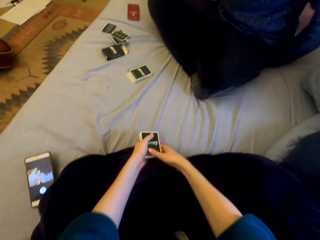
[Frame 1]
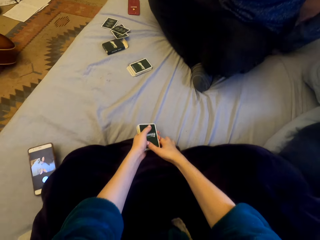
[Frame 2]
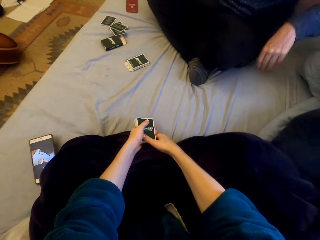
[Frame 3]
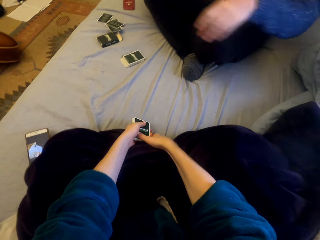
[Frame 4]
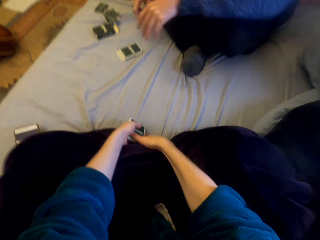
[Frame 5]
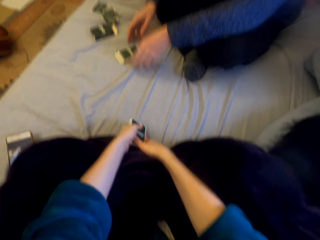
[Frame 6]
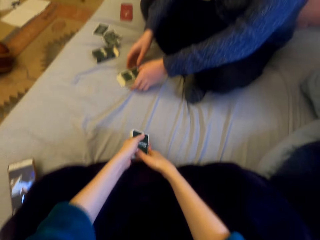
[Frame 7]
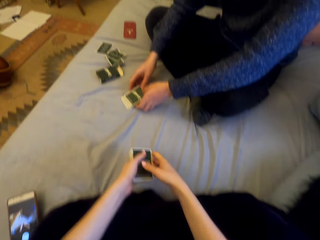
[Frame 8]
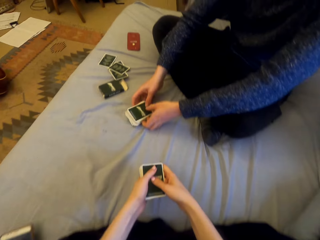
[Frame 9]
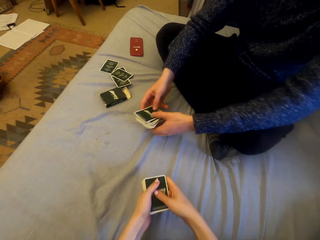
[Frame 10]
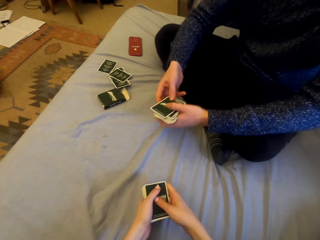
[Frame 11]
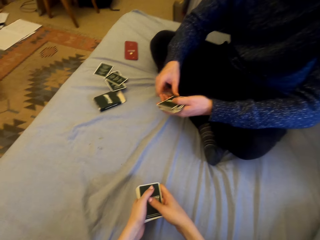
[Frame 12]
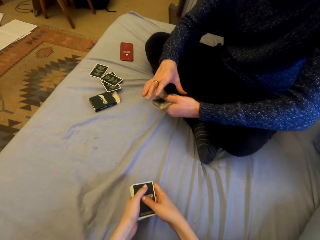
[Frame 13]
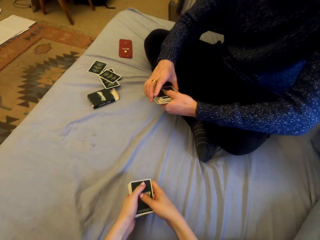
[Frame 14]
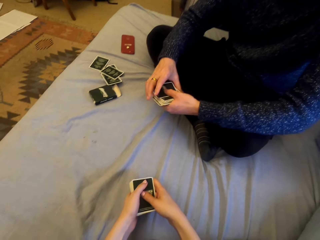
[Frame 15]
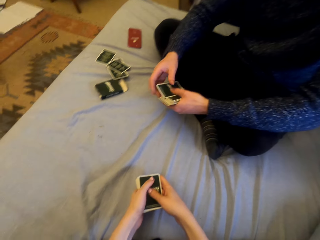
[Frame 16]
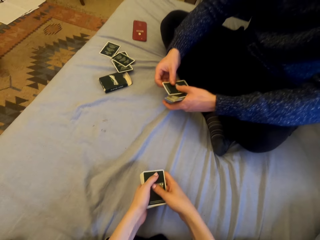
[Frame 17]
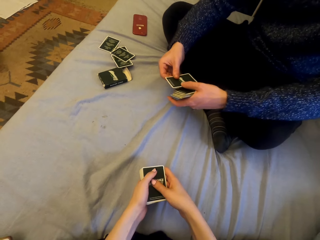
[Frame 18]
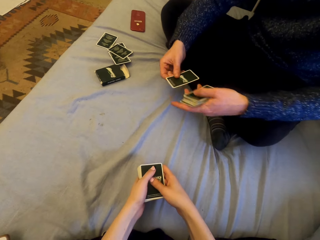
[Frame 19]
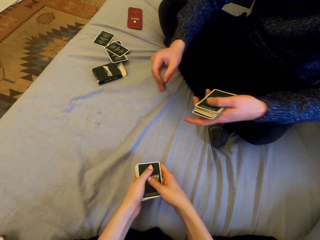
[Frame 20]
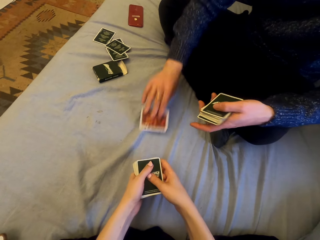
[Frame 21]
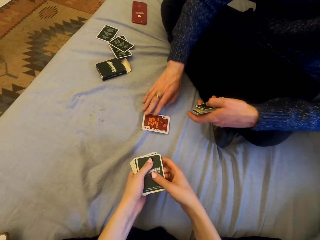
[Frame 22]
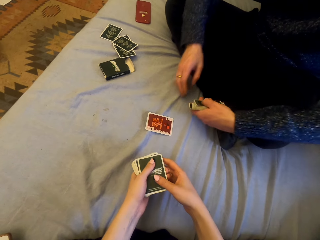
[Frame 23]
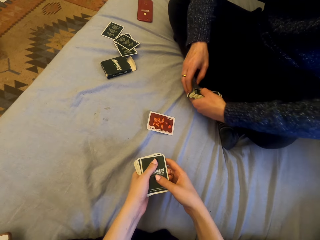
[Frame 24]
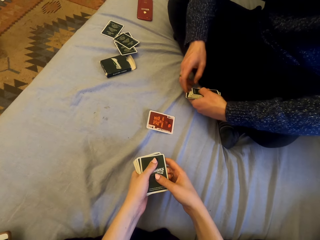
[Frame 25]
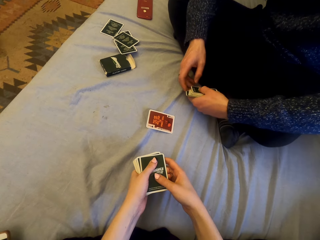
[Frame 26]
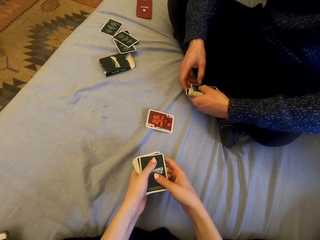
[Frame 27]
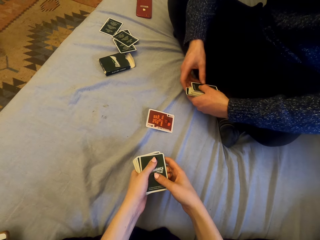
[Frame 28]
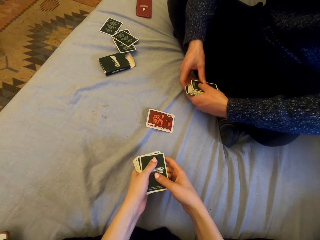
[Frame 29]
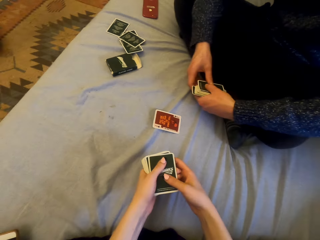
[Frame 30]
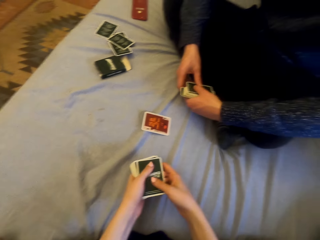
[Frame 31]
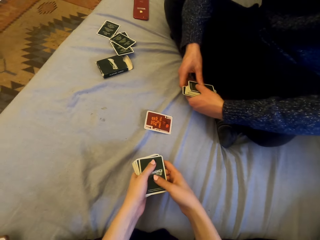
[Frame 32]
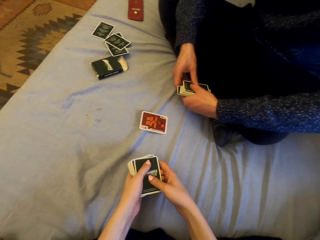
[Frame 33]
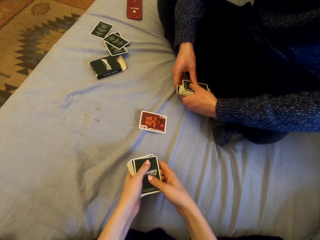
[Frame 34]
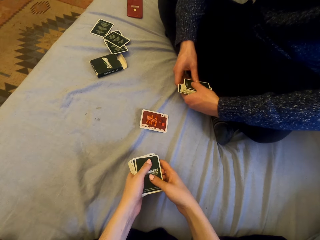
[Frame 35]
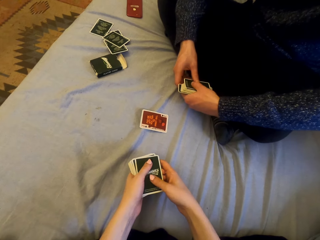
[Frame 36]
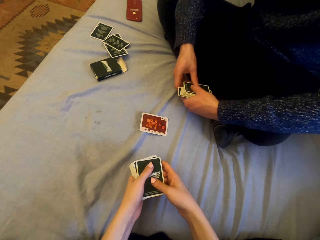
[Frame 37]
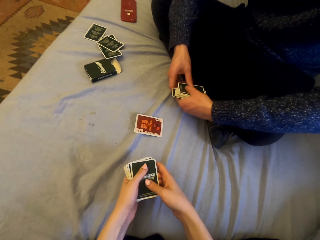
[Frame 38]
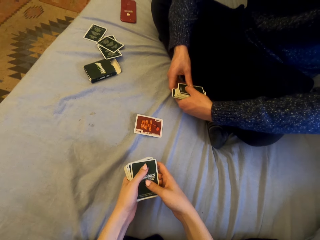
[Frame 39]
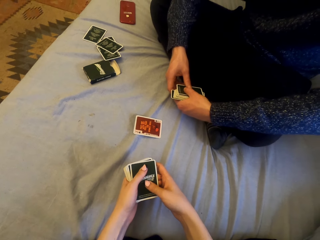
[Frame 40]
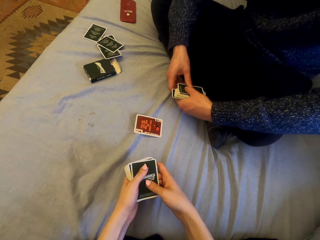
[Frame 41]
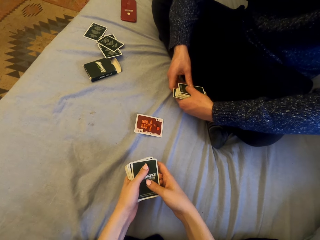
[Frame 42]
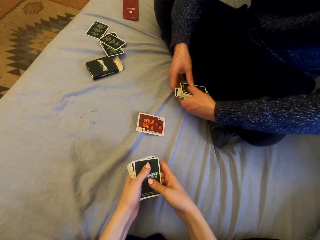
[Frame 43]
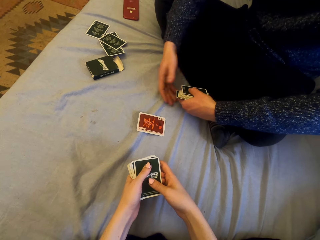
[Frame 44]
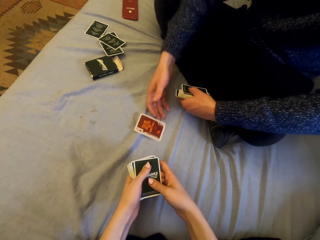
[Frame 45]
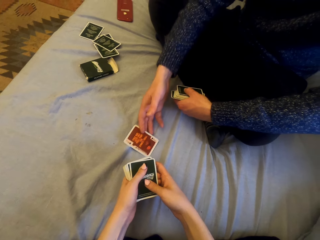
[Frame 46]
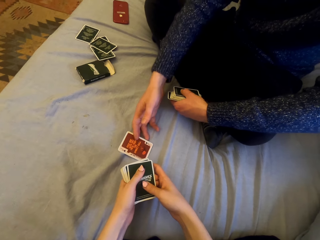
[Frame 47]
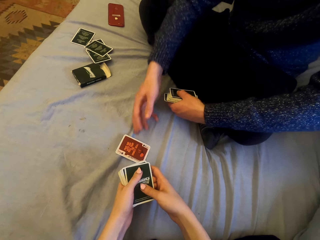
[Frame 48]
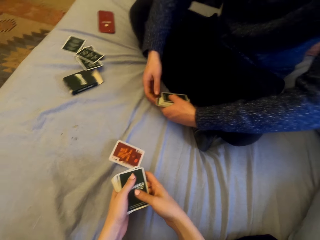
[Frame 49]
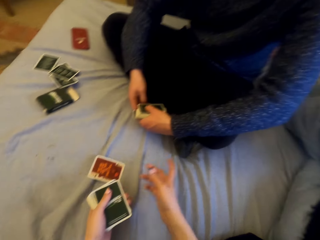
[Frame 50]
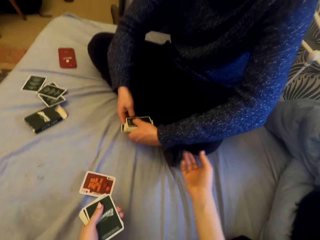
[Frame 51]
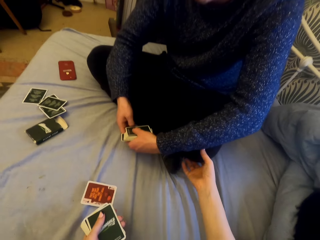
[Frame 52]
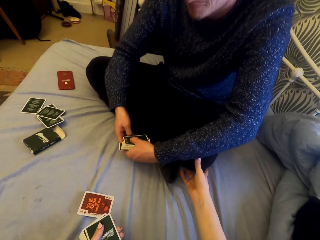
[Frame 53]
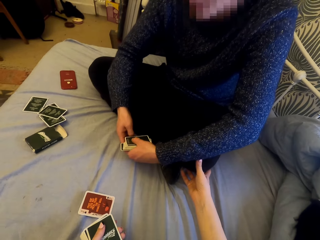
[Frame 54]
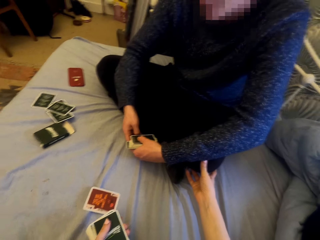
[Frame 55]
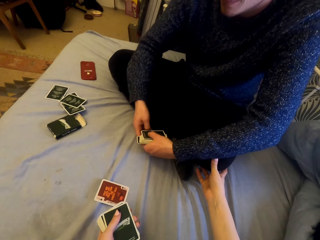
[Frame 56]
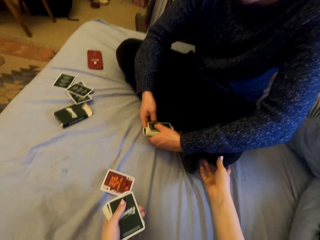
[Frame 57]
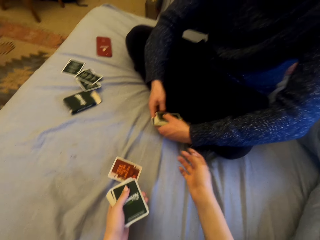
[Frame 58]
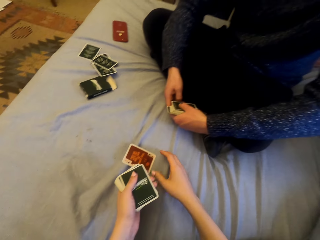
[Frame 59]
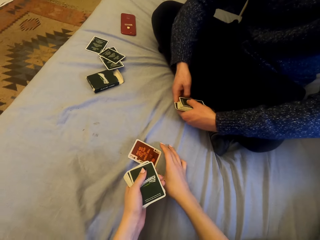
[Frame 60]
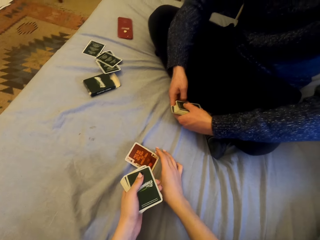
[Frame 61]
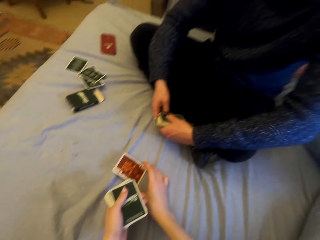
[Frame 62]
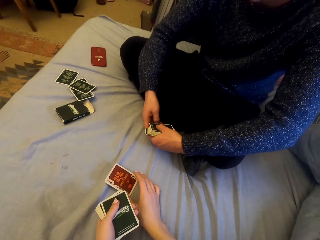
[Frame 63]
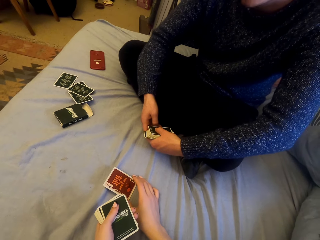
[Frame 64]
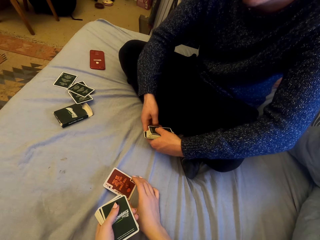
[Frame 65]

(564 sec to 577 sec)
A man talks. The man picks the cards, puts the card down, plays cards with the camera wearer, and pushes a card. The camera wearer talks with the man. They touch the man.

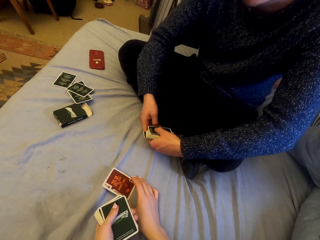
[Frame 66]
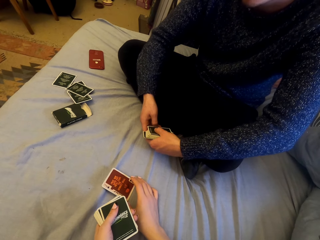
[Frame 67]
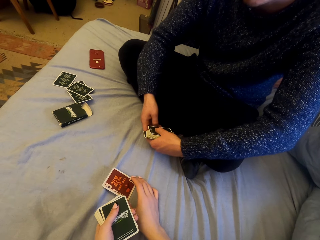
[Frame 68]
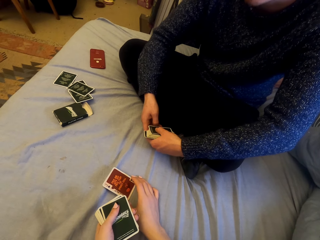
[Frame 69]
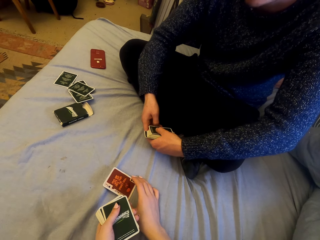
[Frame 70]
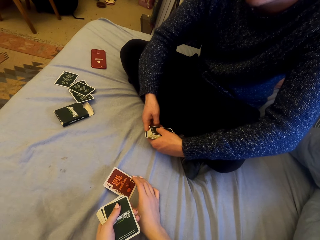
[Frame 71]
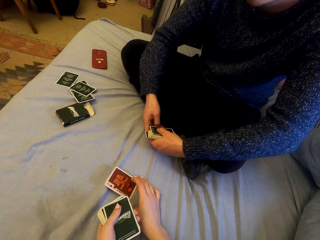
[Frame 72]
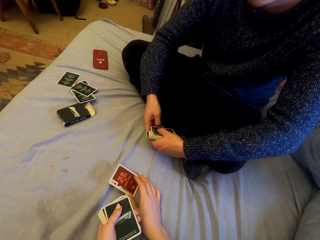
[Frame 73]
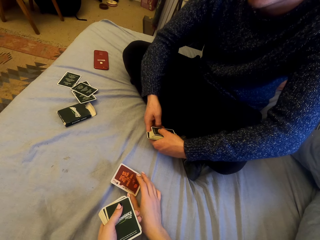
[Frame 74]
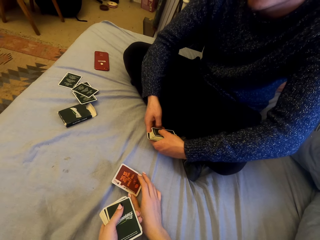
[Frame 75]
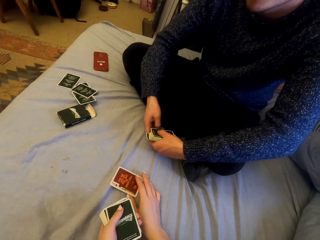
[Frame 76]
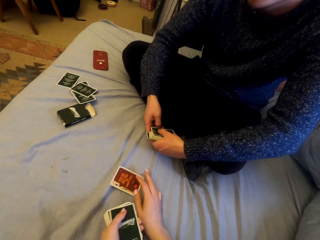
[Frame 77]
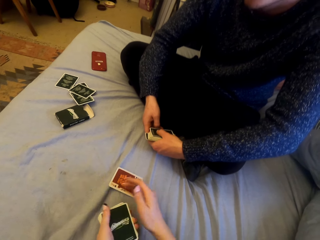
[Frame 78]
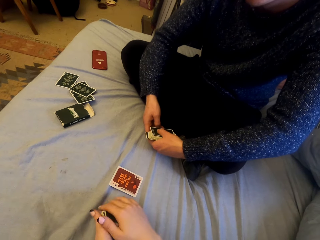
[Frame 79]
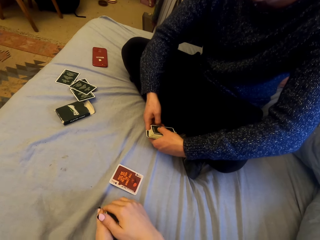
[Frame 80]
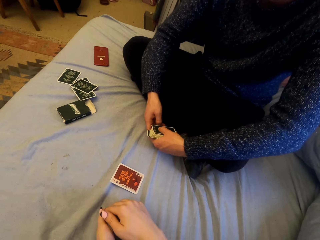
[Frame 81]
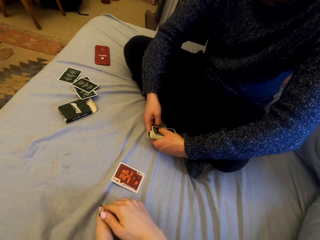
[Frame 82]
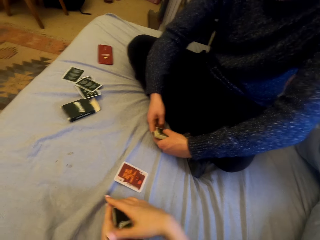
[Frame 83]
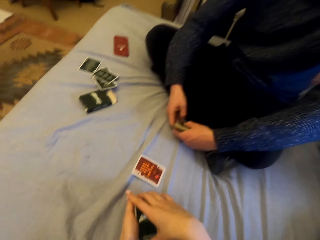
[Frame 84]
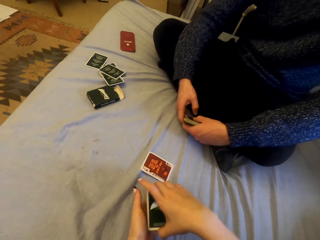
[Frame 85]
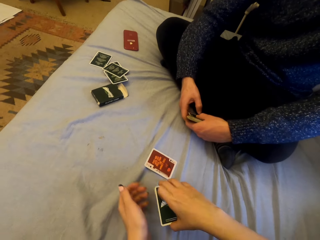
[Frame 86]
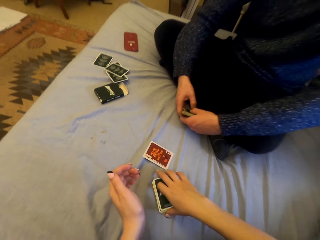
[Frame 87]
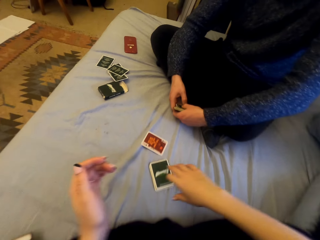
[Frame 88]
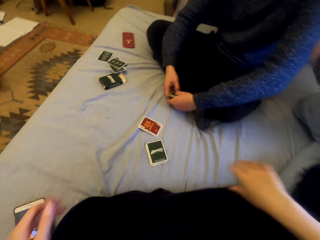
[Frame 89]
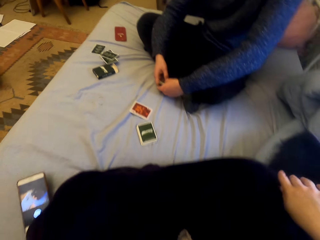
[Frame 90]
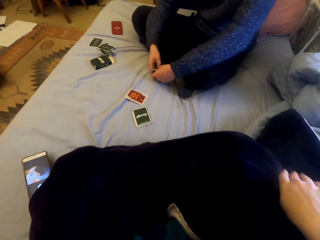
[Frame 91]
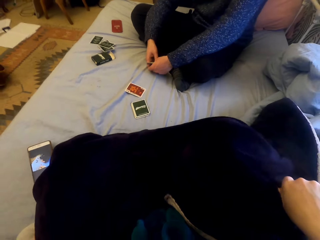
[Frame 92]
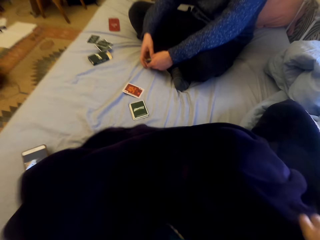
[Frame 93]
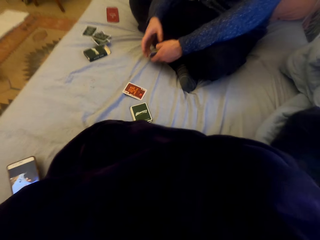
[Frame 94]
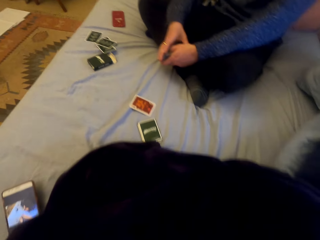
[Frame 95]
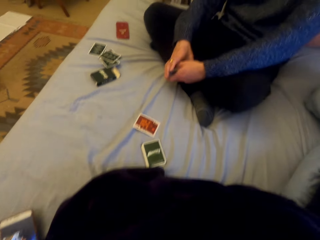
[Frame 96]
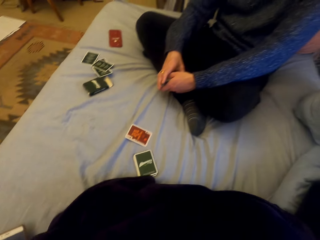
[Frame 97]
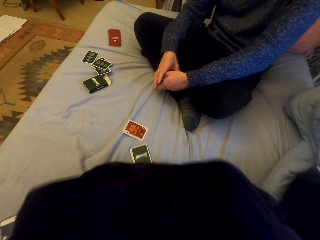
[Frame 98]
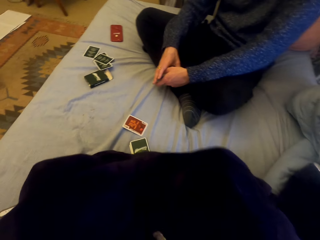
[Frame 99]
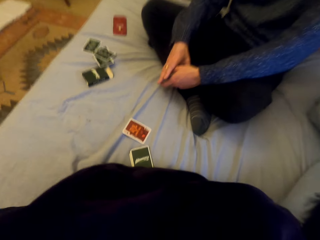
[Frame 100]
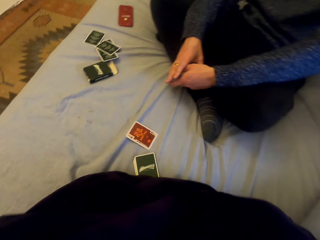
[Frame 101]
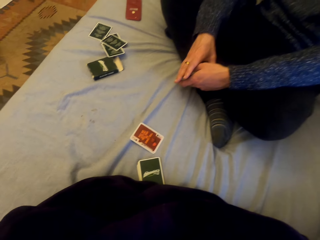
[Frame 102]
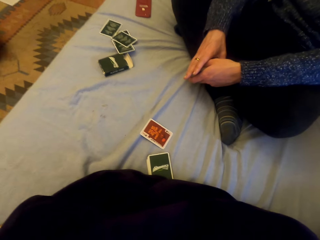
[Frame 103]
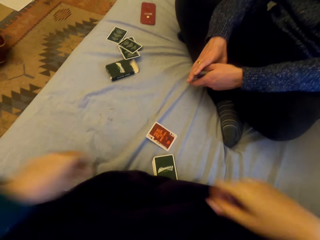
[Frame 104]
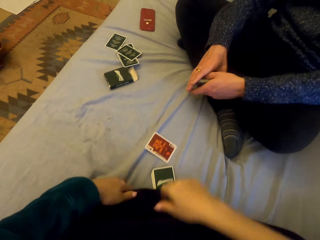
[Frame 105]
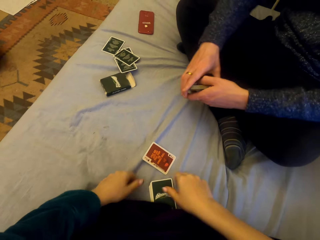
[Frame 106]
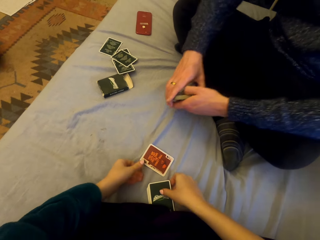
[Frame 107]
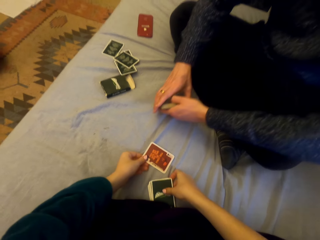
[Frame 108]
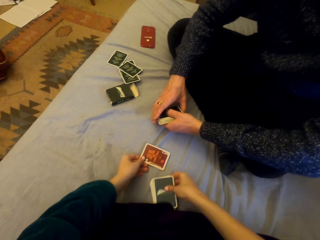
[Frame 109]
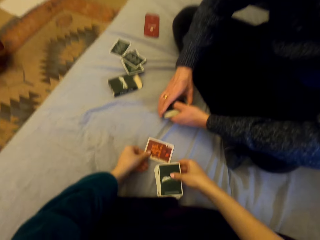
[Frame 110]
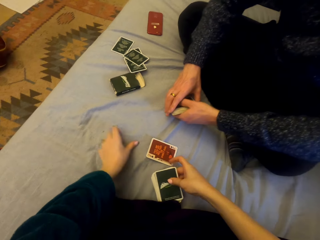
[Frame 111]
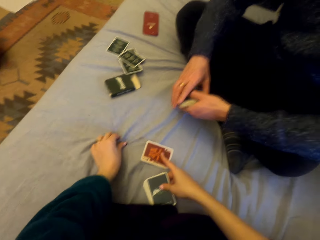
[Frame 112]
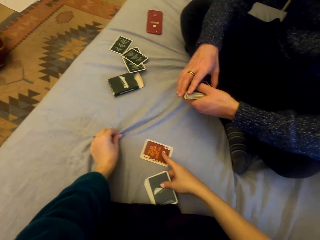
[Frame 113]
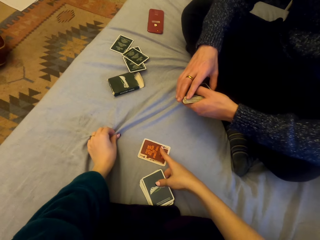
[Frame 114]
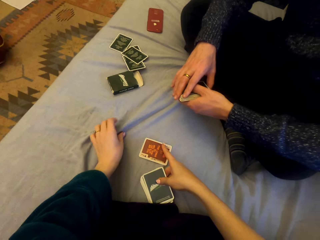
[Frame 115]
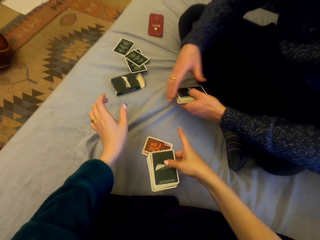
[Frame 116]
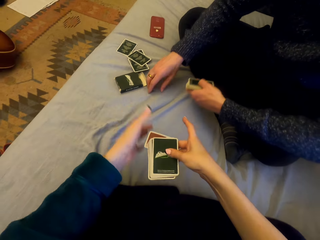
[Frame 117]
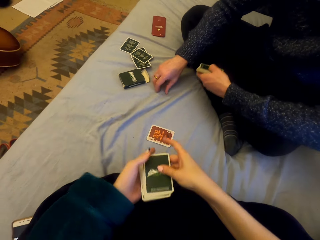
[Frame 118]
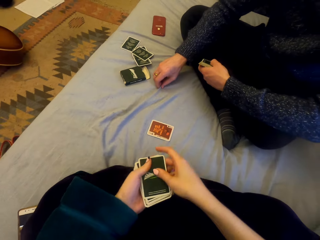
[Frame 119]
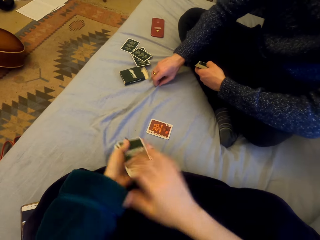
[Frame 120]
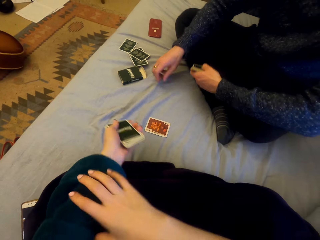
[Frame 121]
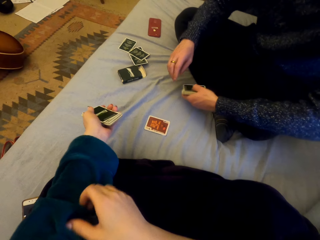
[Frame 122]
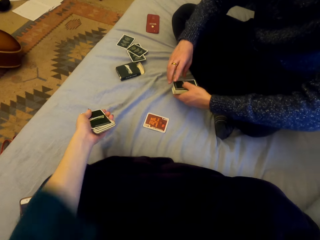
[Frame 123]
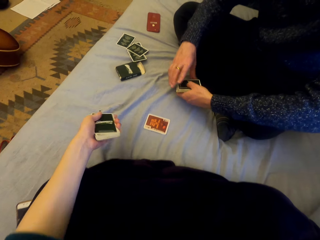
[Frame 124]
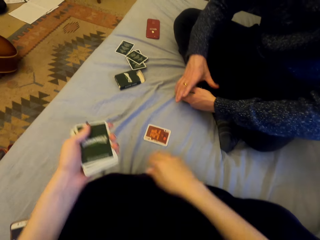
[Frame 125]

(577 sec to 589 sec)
The camera wearer touches the card. They move a card. They put the cards down. They pick the cards. They talk.
